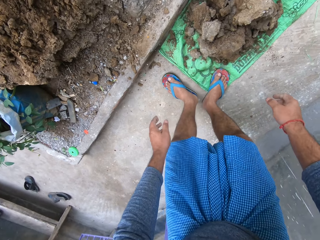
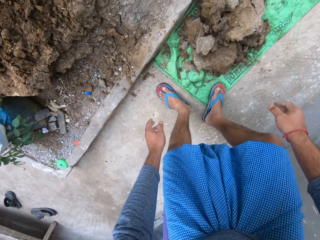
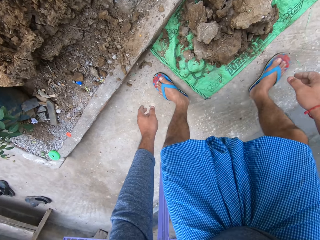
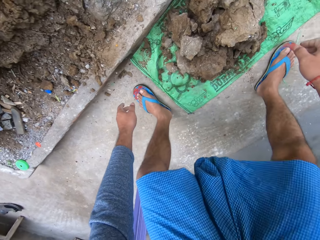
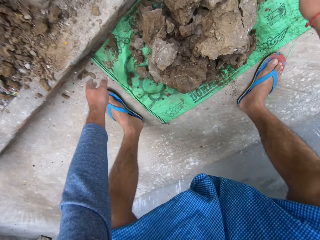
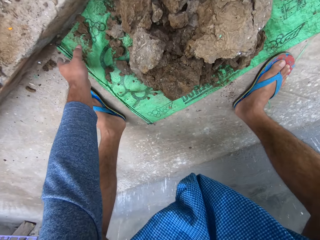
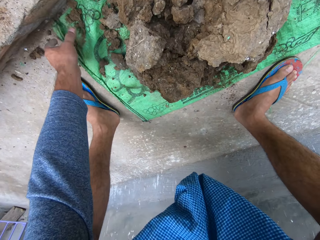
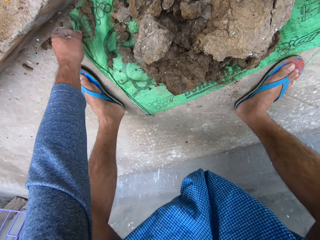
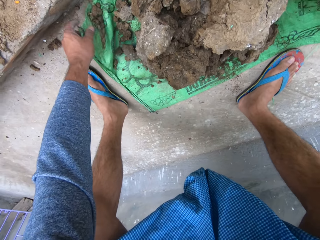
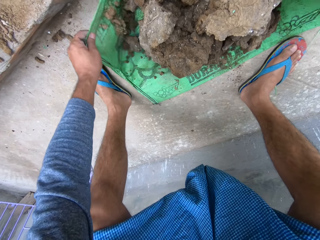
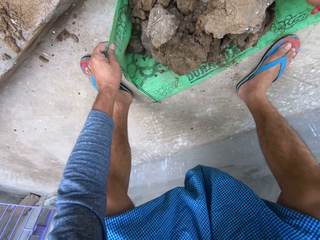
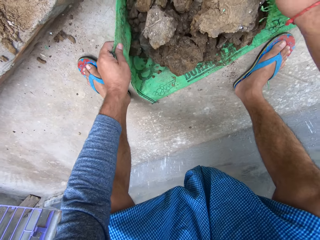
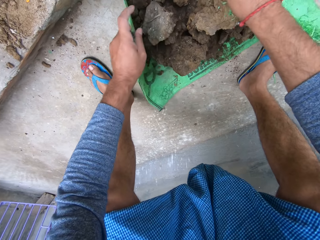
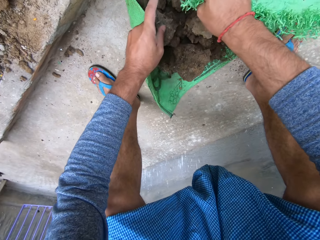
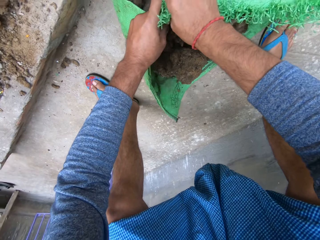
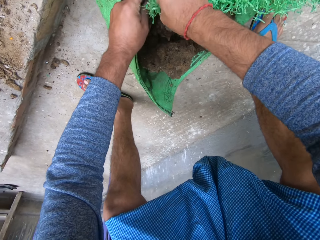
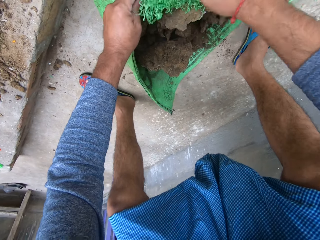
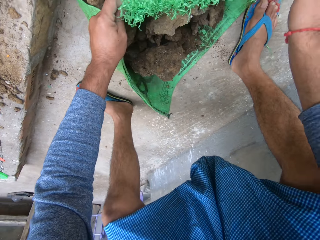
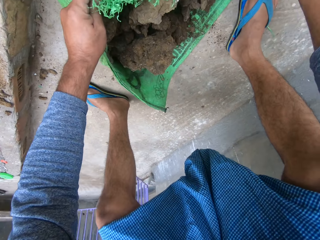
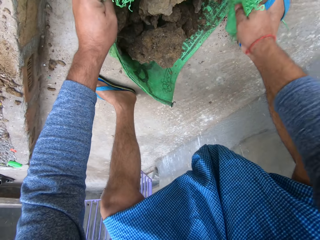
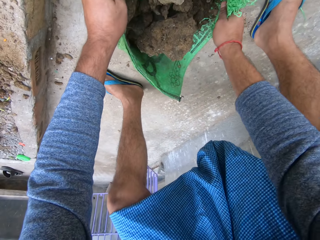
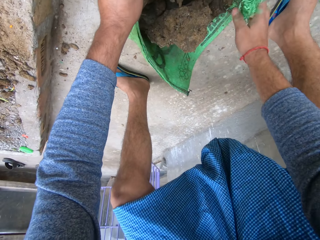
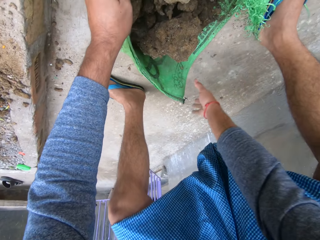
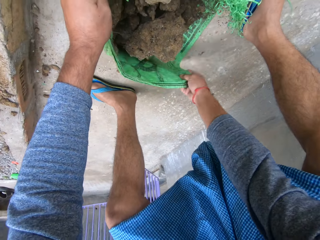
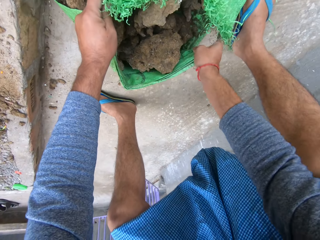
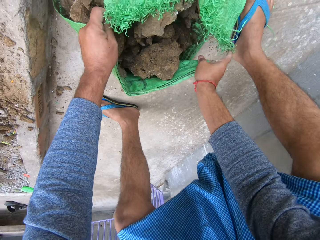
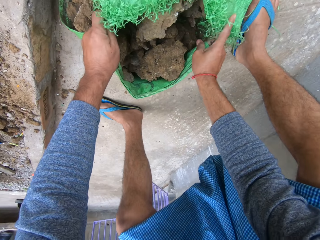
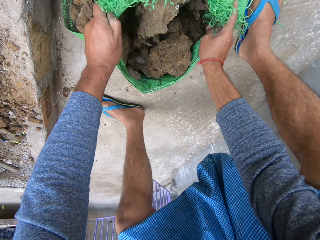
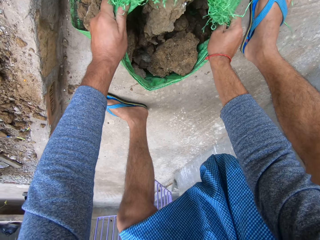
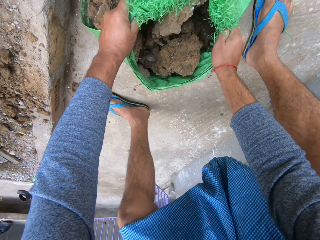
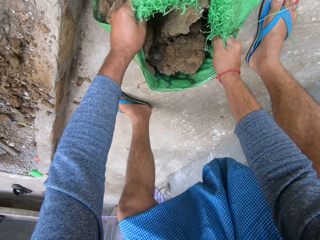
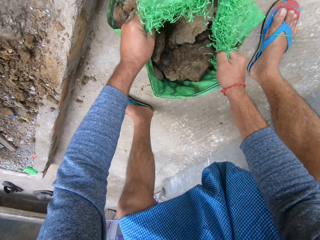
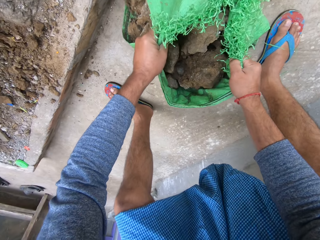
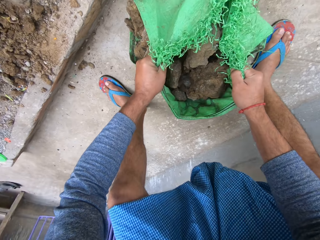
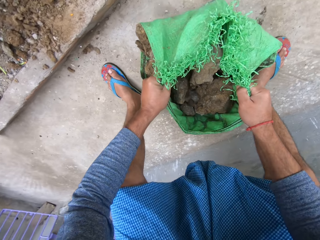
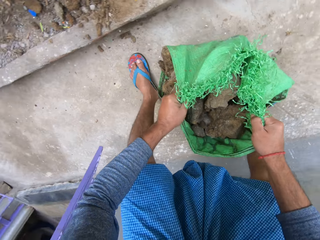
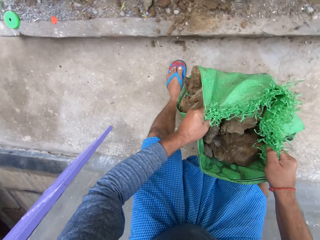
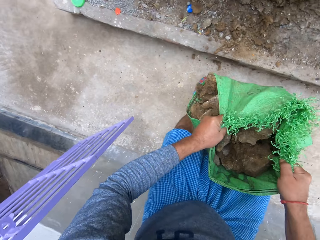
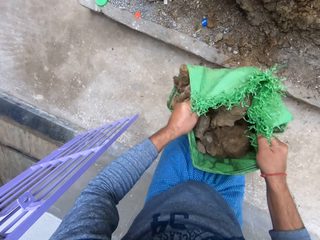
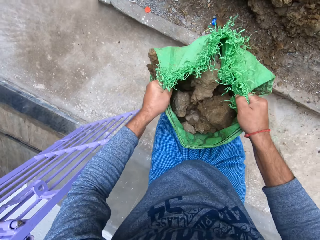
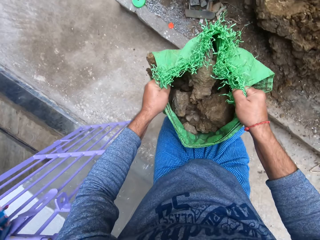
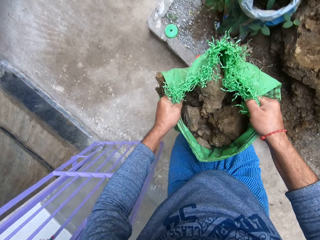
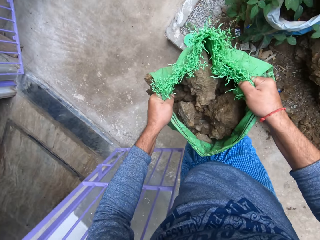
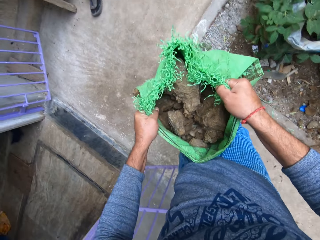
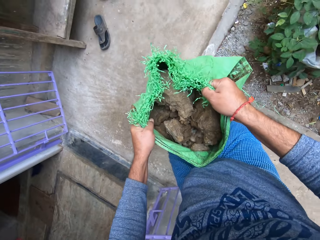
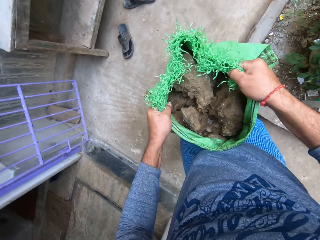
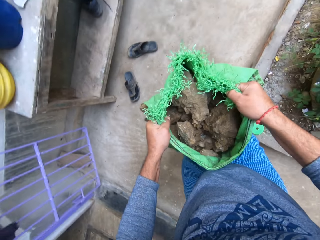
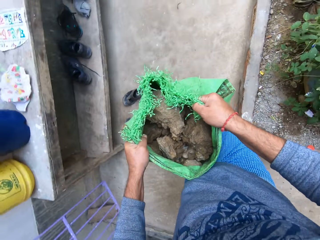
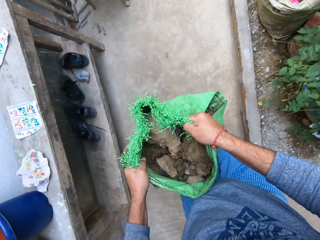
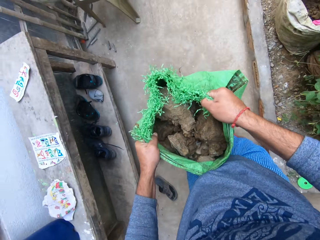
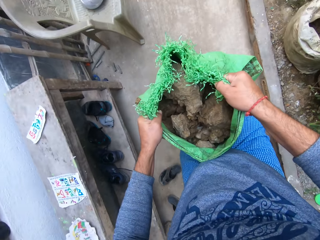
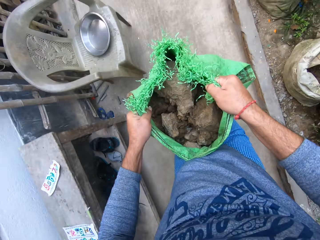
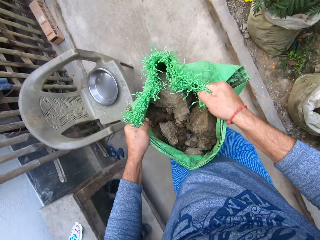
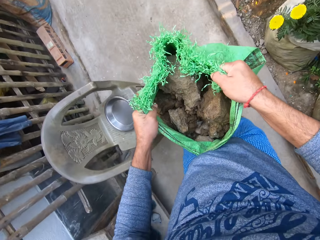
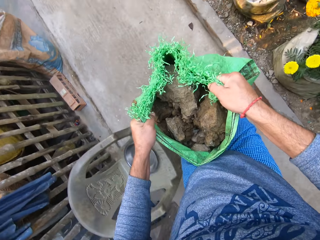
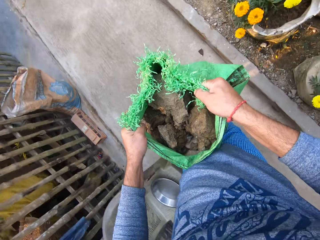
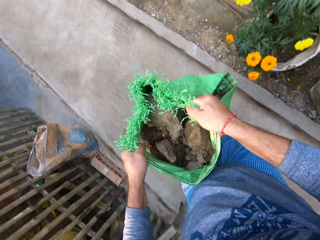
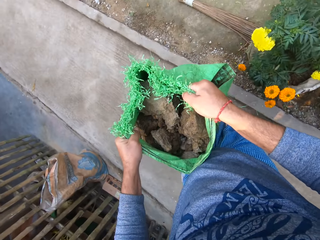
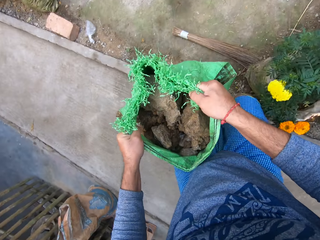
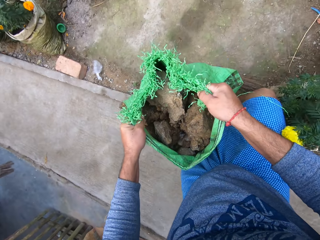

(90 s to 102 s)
The camera wearer holds the sack edges together. They carry the sack. They walk away.

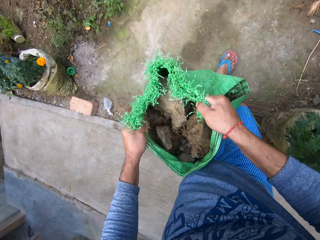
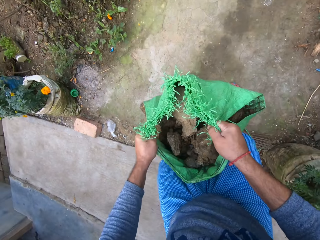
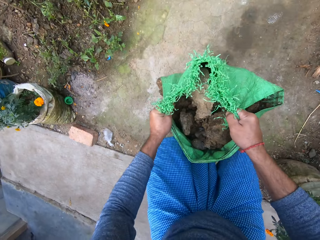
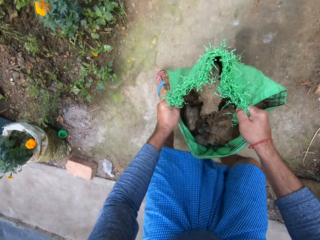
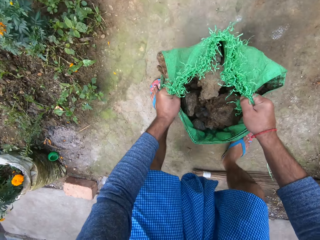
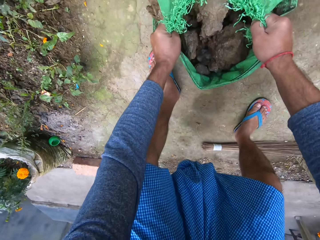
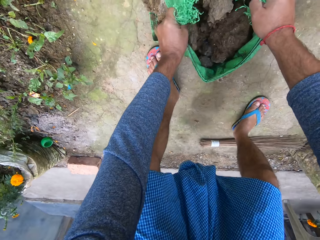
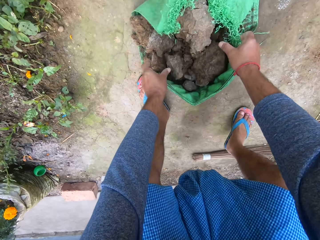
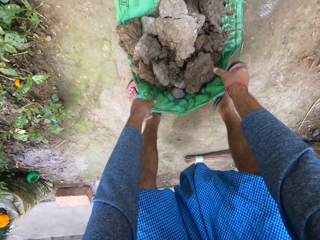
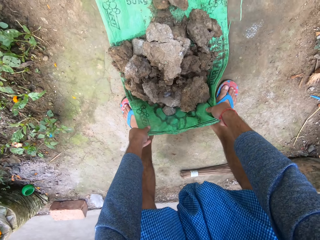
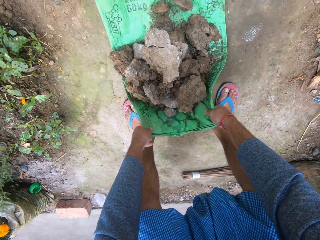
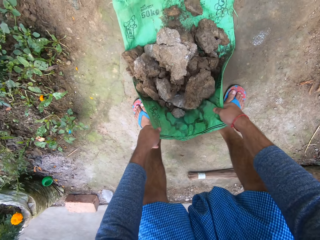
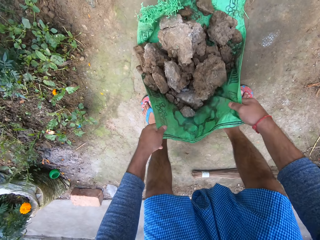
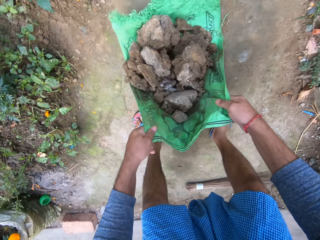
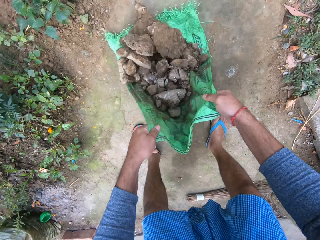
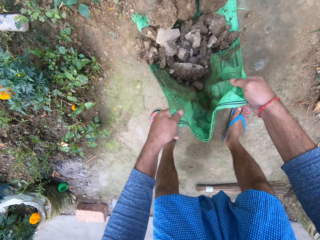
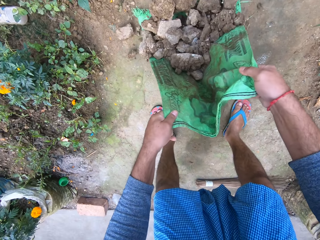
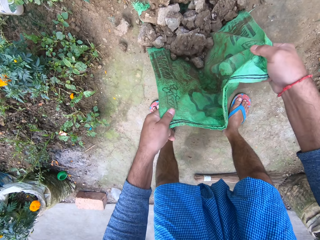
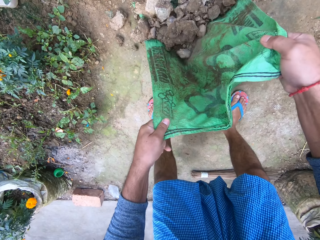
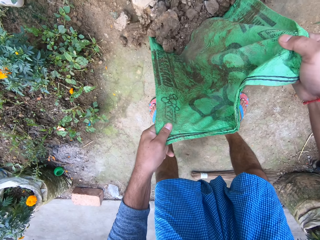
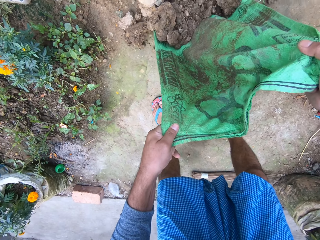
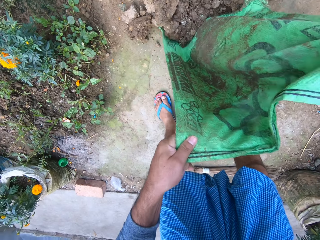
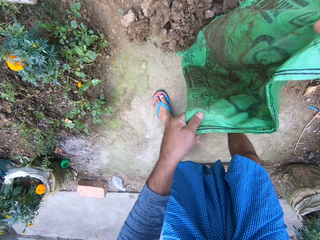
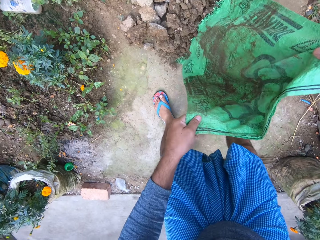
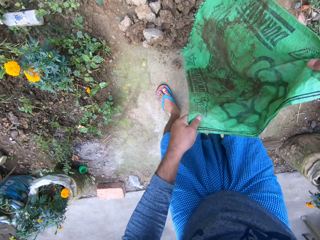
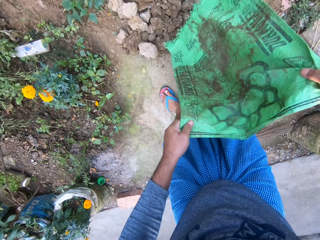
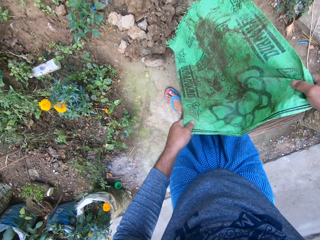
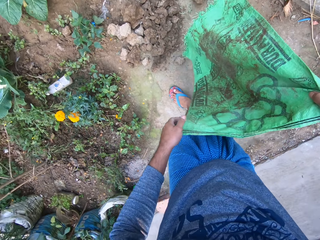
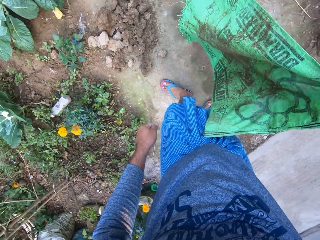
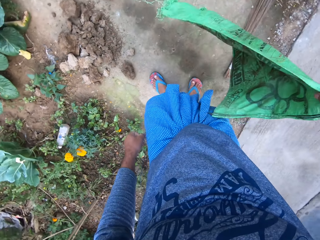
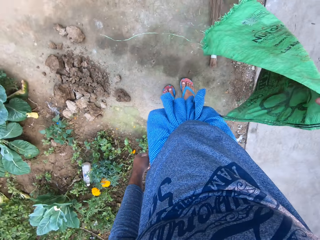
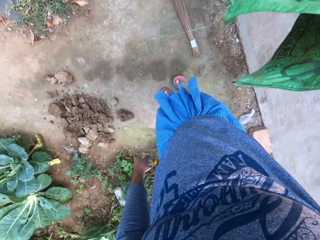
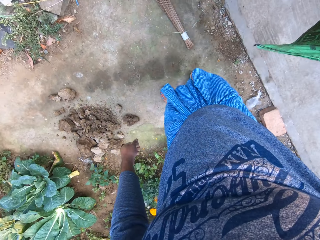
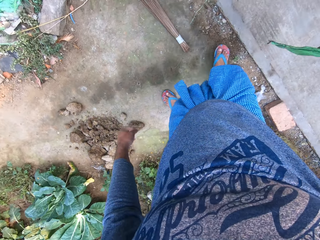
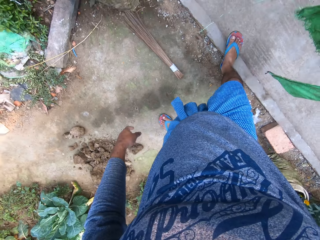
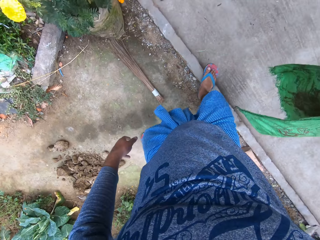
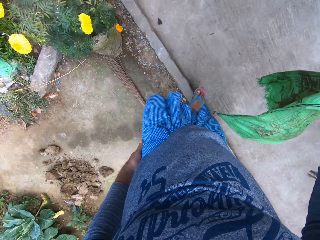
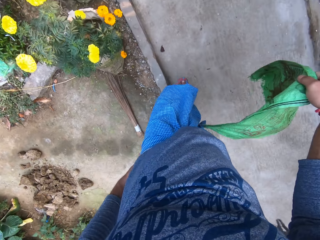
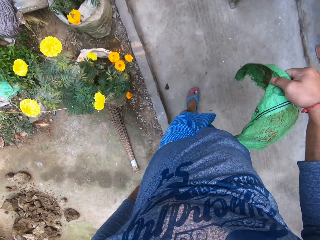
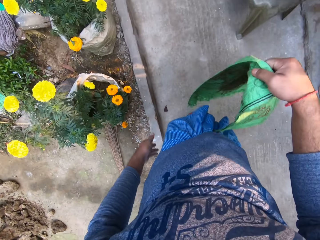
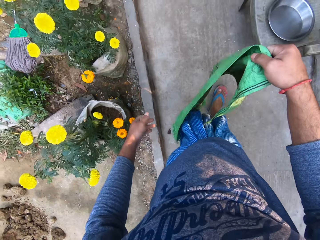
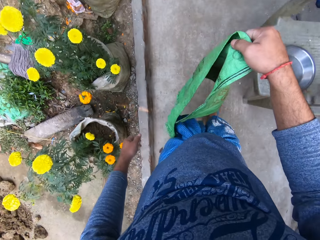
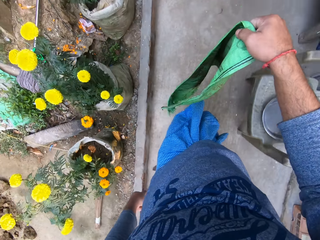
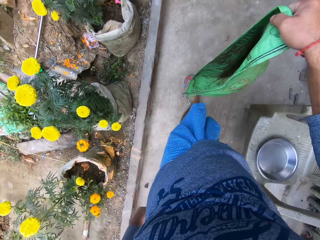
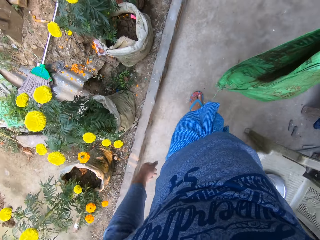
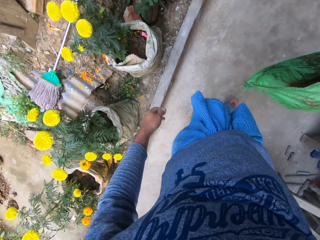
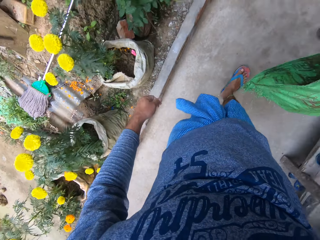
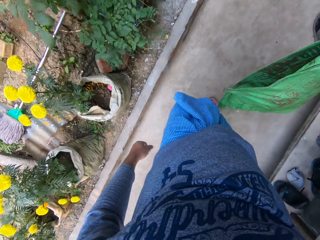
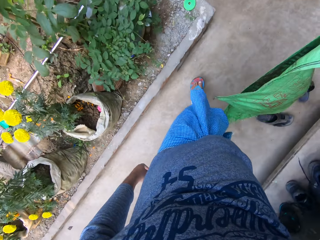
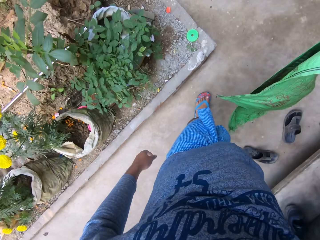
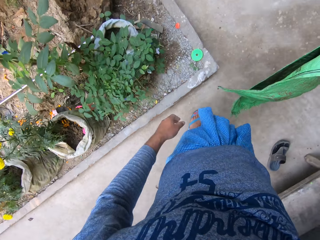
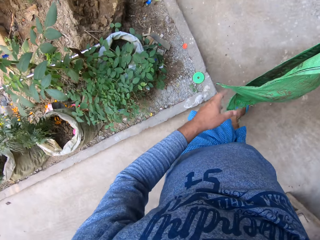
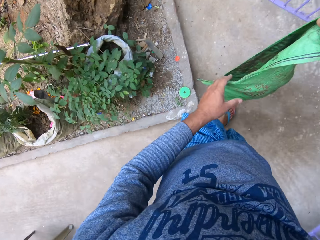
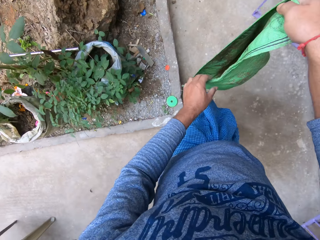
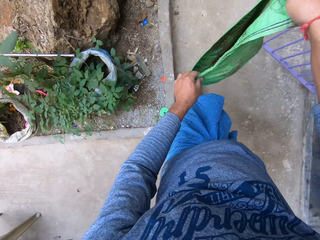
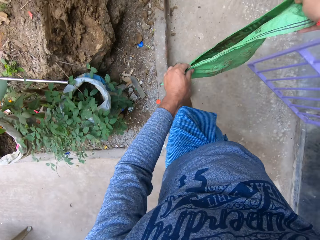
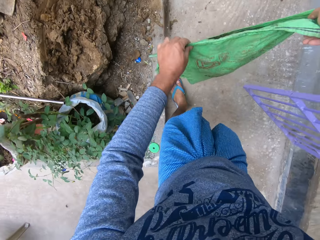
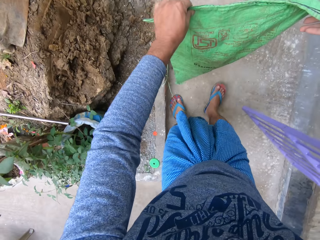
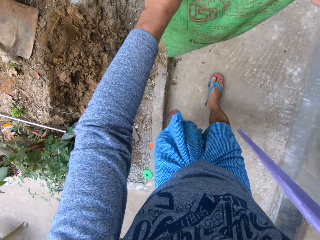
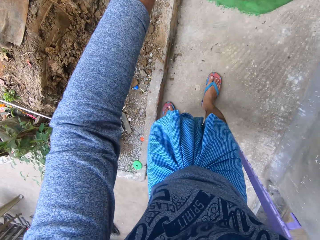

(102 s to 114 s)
The camera wearer drops the sack. They pour the soil on the ground. They walk away. They walk around.
